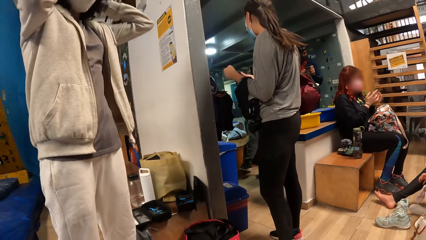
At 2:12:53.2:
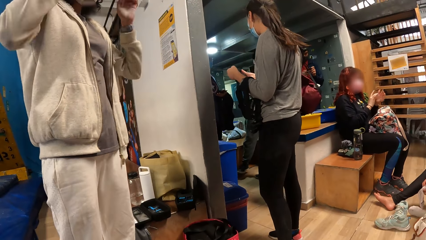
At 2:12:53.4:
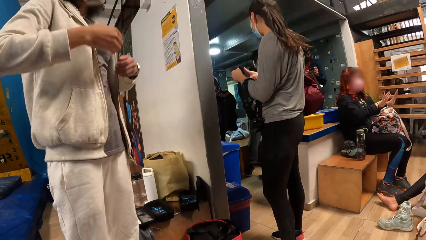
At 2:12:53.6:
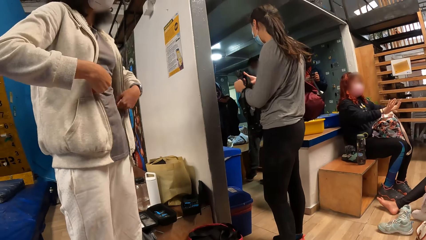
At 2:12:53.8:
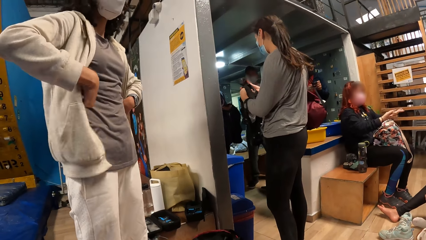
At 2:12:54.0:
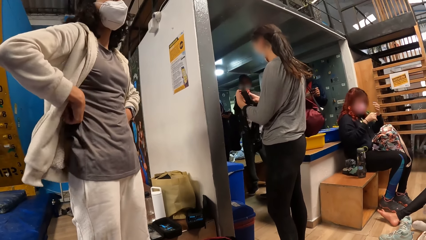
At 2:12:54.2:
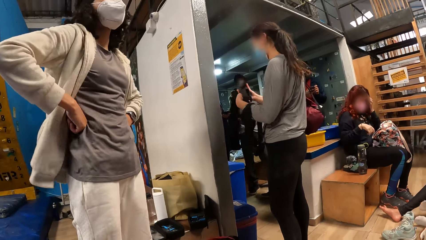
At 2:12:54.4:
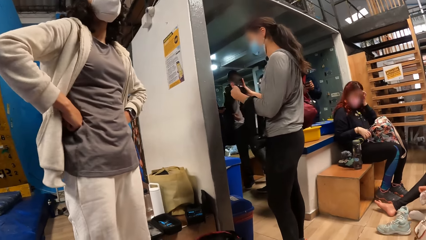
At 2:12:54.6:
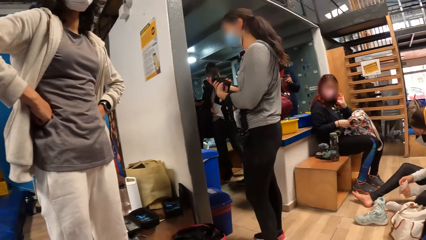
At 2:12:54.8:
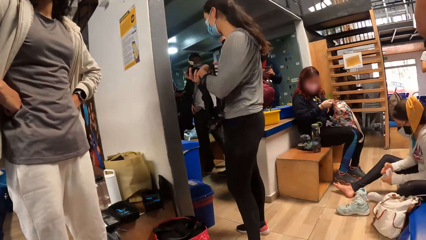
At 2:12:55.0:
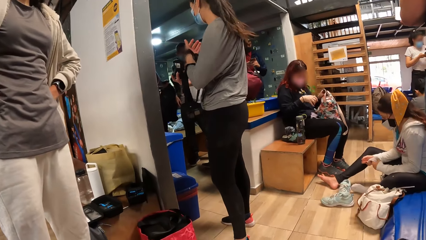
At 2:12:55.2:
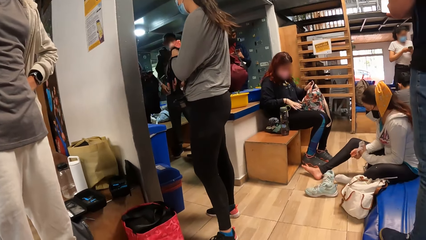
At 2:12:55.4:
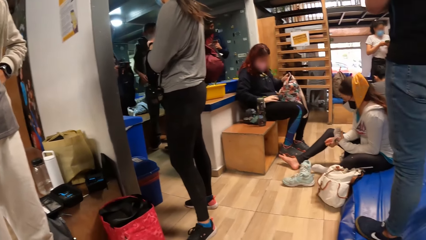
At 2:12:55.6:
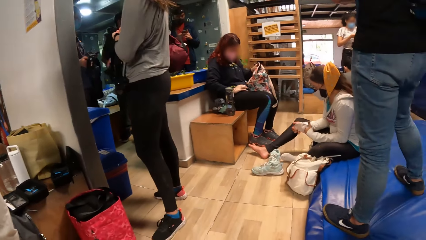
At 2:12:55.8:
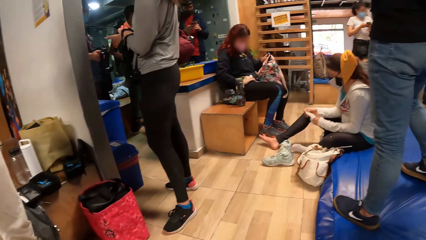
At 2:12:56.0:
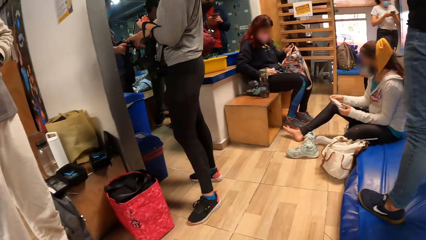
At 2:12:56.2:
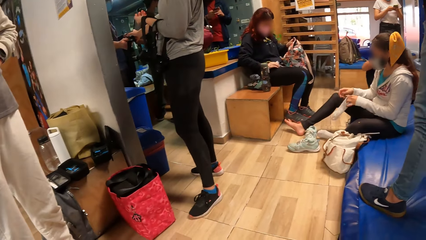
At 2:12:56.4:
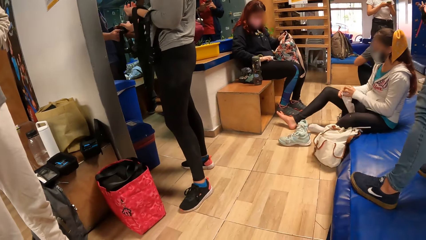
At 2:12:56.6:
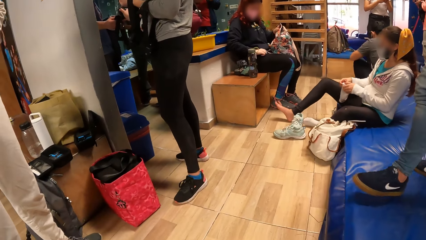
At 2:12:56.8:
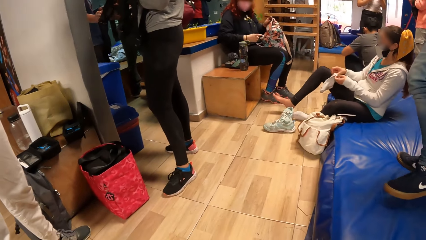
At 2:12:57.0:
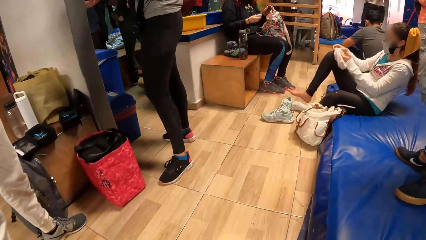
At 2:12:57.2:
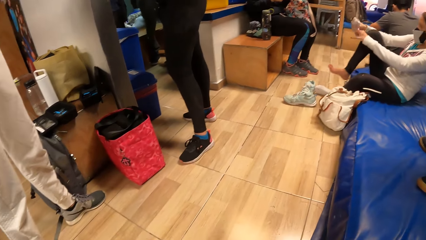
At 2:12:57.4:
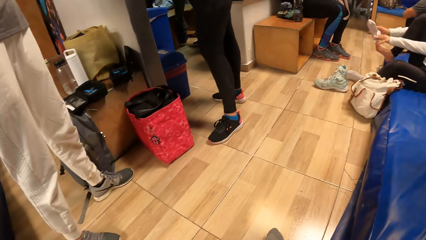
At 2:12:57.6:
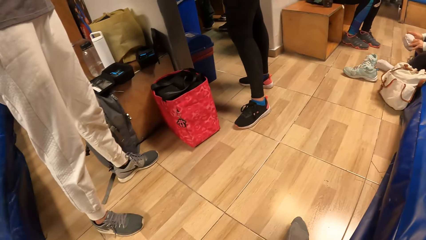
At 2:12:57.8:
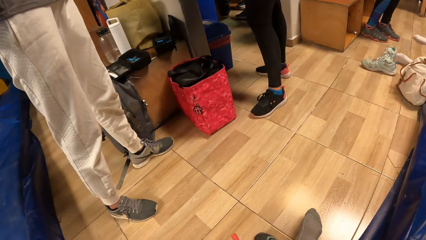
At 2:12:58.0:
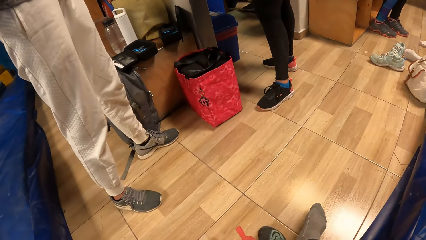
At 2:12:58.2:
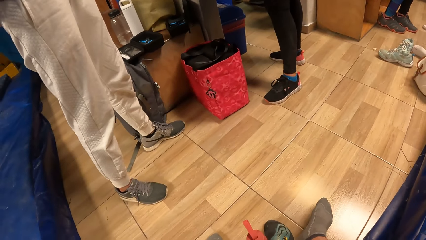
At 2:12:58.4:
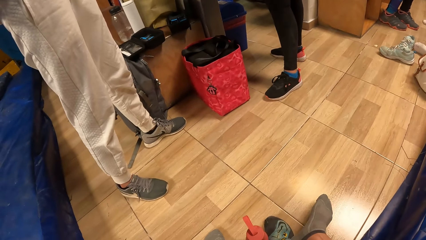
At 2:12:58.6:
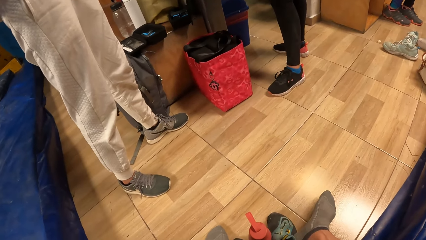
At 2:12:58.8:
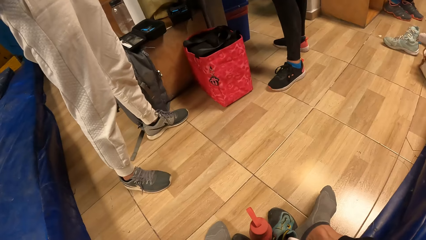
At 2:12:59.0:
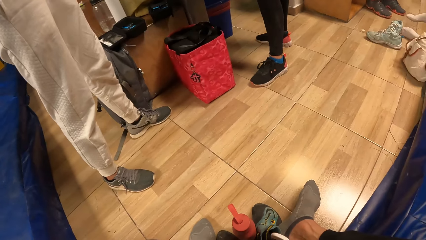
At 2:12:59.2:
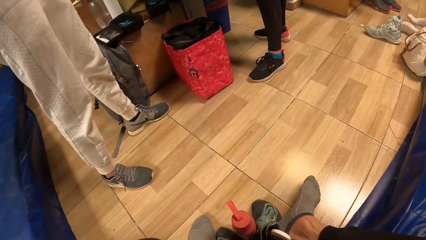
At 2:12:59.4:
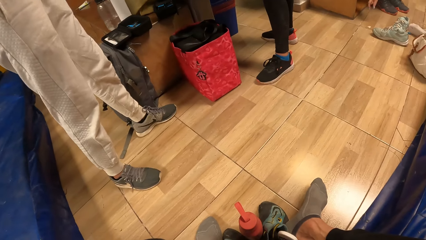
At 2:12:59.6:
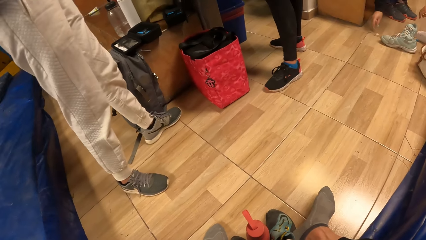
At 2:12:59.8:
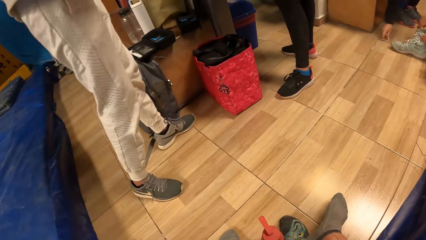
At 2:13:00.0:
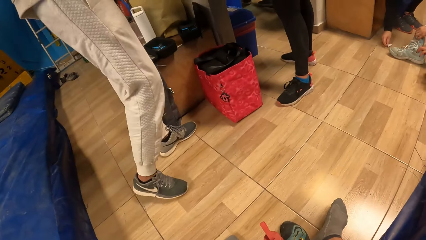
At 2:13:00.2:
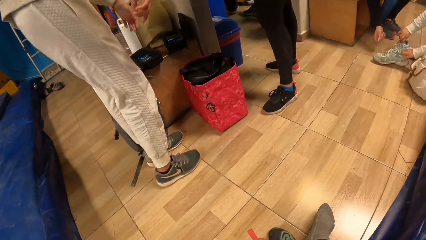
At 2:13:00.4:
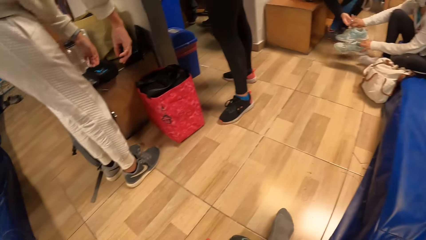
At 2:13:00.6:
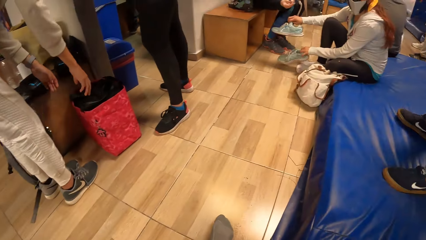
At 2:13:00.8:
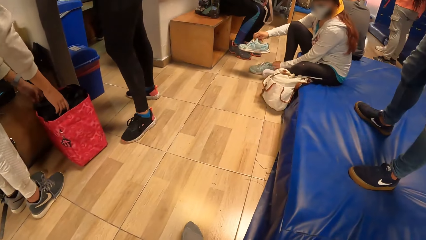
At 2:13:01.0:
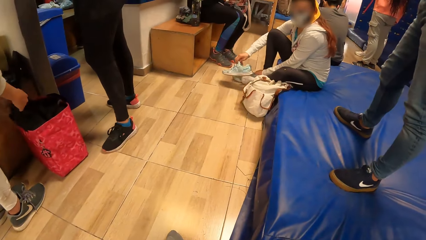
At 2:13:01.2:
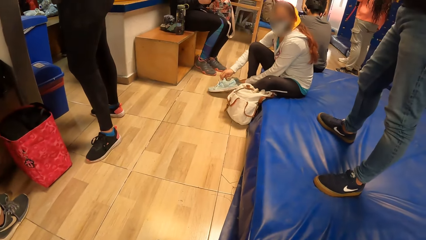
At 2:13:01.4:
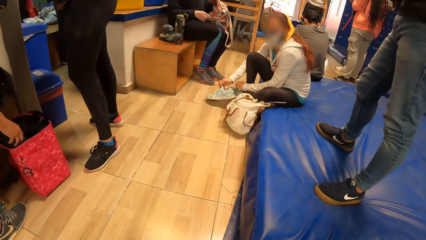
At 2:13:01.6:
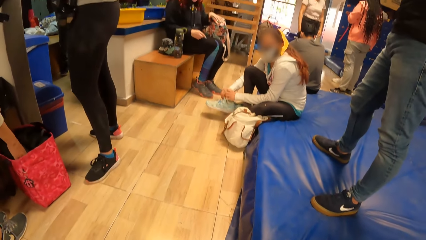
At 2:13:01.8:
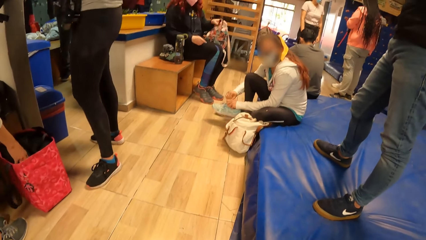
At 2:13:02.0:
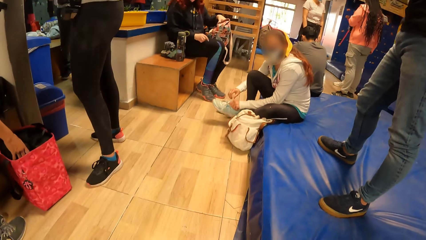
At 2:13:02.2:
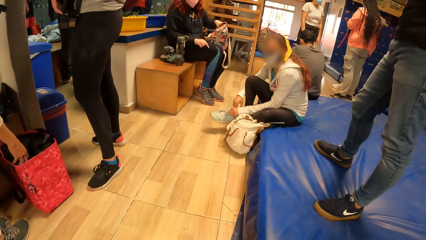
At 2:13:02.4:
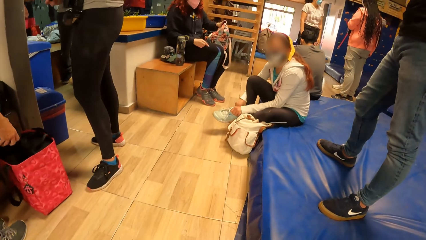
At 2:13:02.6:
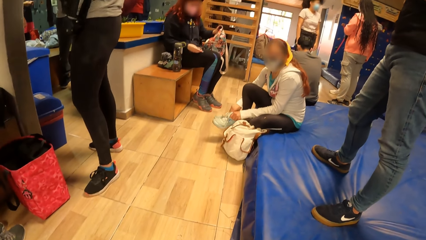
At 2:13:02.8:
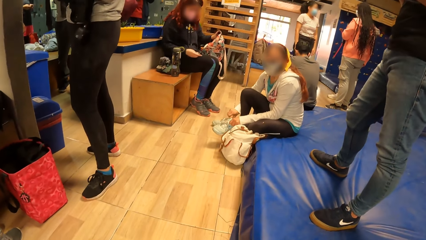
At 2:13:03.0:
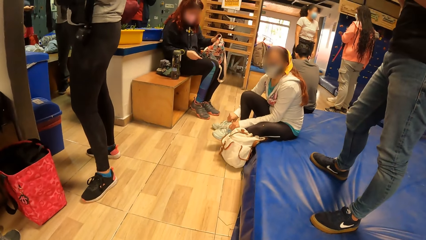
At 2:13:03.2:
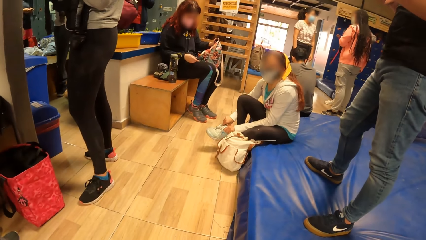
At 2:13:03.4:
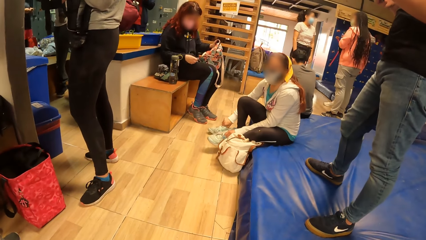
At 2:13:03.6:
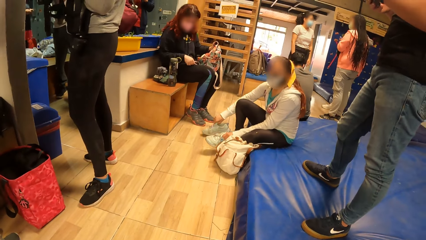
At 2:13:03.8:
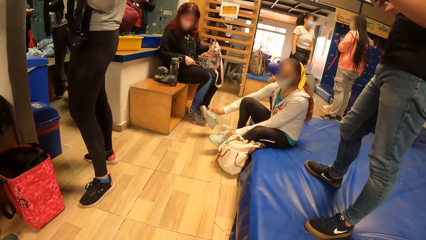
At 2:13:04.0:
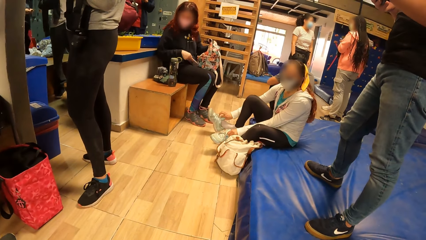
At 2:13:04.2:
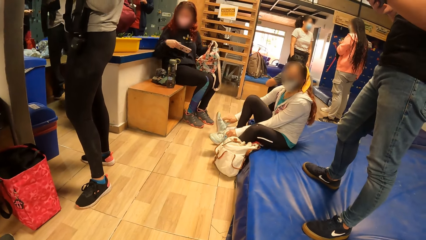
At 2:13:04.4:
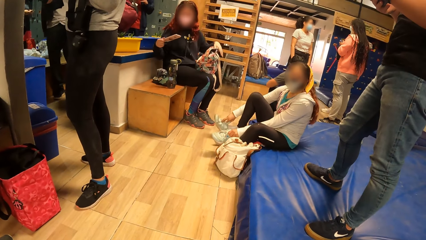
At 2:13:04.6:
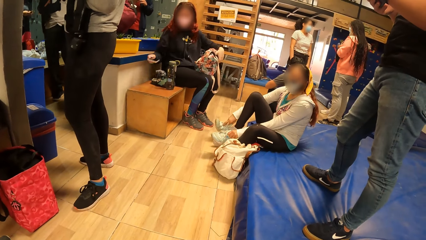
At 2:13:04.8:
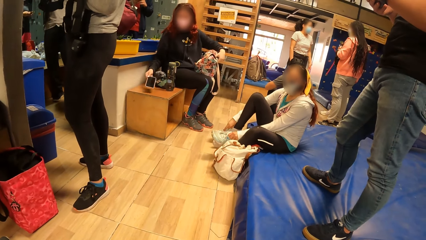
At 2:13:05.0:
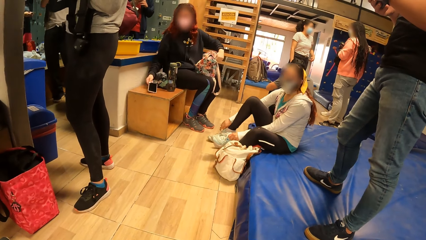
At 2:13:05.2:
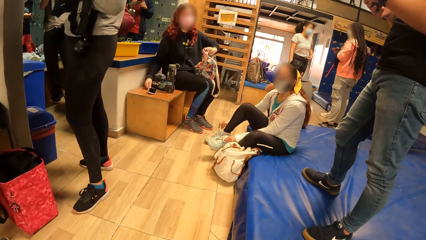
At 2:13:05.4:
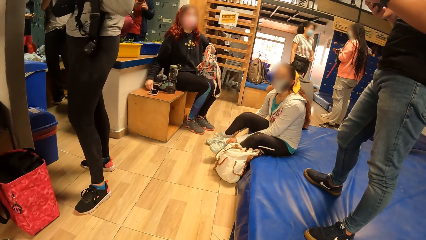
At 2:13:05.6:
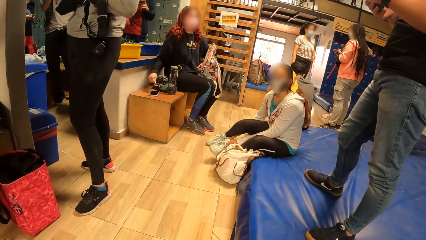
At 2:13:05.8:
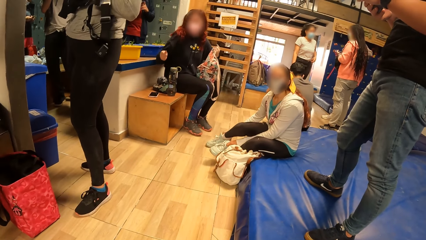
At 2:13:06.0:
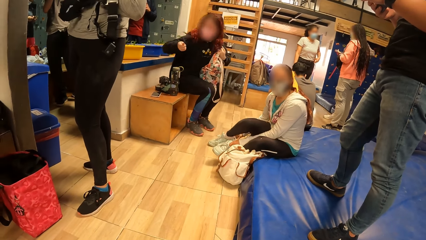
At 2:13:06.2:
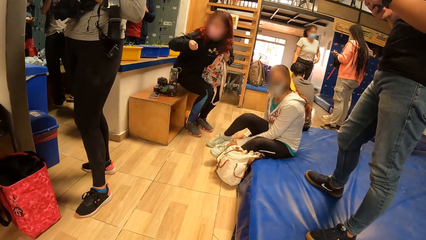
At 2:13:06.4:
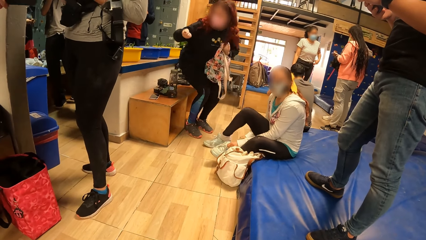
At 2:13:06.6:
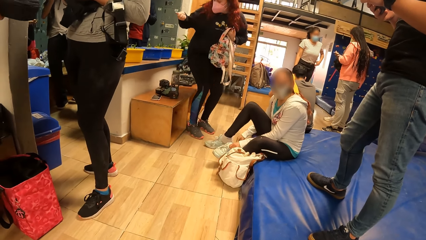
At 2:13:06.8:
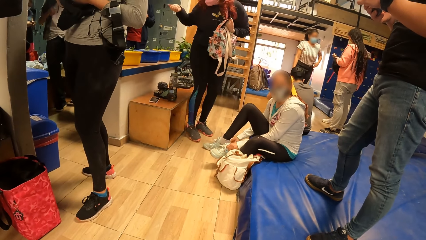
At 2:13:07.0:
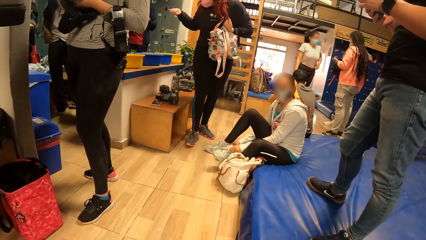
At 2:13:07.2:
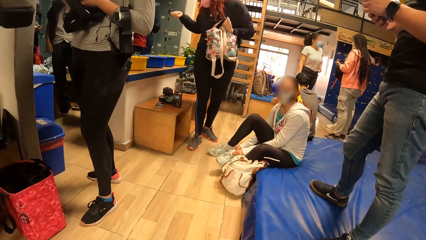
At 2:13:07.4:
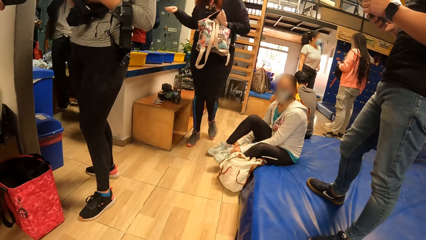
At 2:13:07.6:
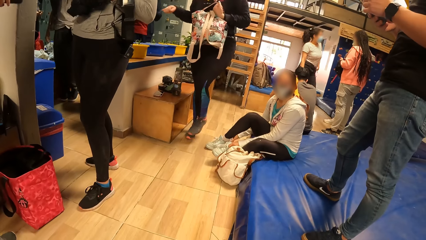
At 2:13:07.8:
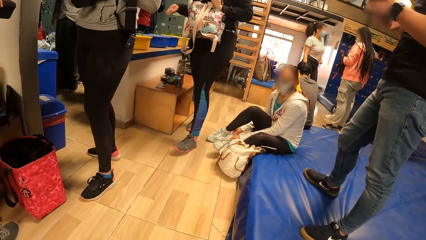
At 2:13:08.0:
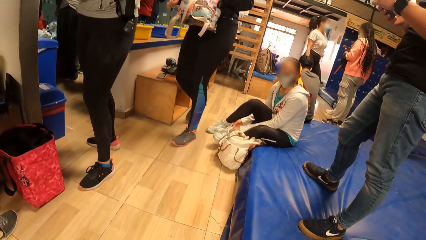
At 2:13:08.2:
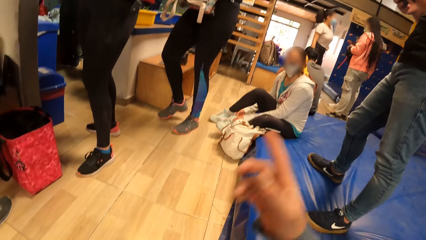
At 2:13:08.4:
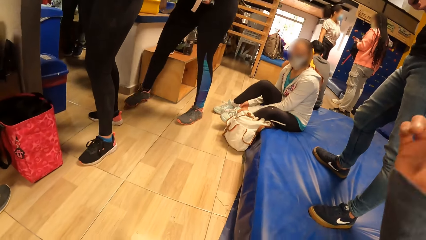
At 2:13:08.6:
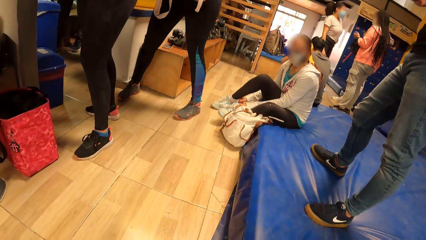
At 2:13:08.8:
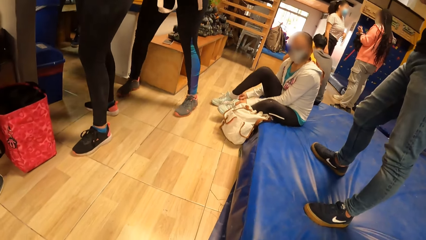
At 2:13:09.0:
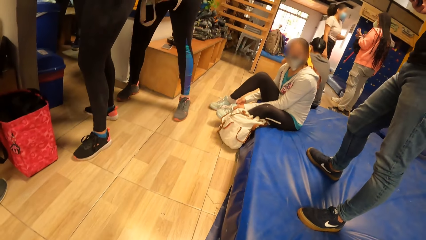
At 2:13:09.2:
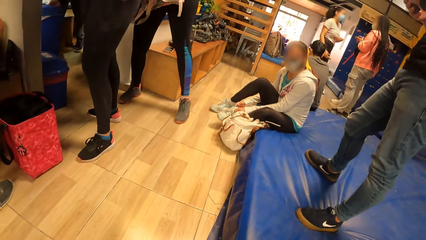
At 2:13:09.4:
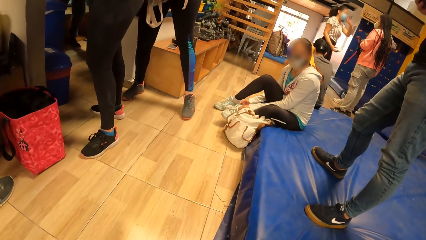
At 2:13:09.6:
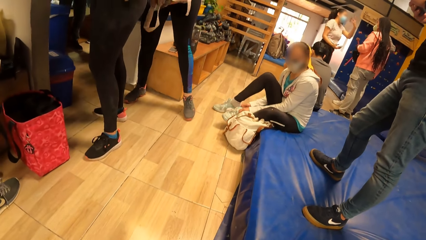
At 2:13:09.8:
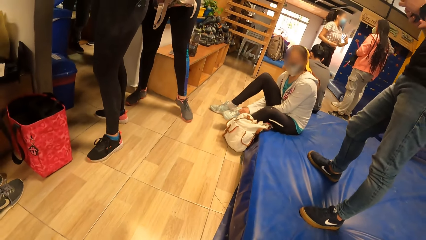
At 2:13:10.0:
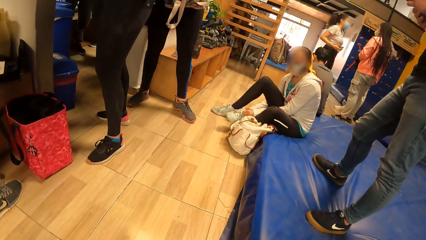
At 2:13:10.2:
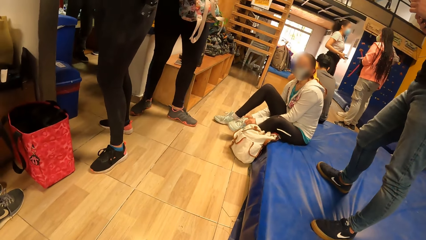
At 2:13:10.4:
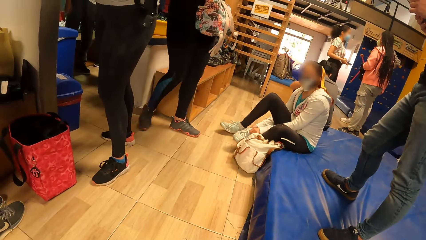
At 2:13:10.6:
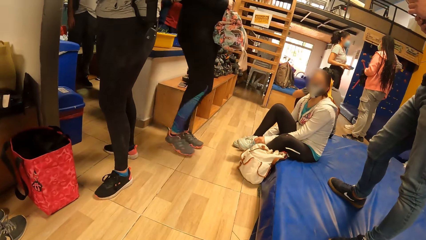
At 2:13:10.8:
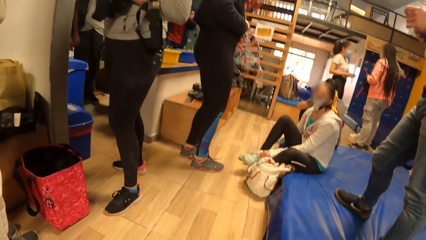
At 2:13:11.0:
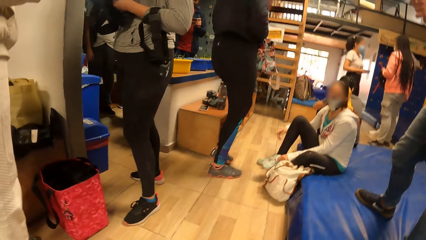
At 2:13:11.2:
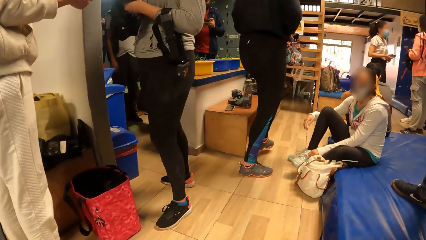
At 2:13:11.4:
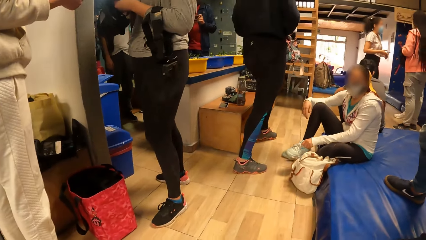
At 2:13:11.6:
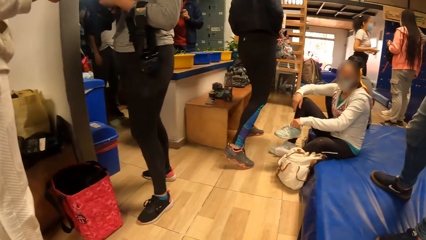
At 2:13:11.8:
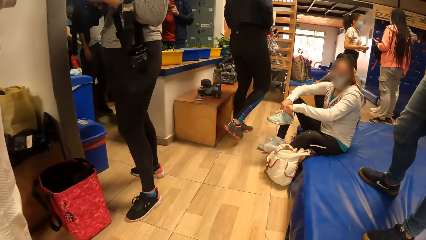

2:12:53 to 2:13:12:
A person adjusts the camera. A woman adjusts a sock with both hands. Another woman places the head gear on her arm with her right hand. The person holds the waist. Another person rolls the camera straps on the hands. The first woman picks up another sock and wears the sock on her right leg with both hands. The camera wearer looks at the bag. The first woman switches the shoes on the floor with both hands, places the shoe on the floor with her left hand, and places the shoe on the floor with her right hand. The first woman picks up the shoe with both hands, picks up the shoe on the floor with her right hand, and wears the shoe on her right leg with her right hand. A third person puts a phone on the bench. The first woman adjusts the shoe on her right hand. The third person walks in the room. The camera wearer points at the first woman. They interact with the first woman. They move a hand. The first woman picks up the shoe on the floor with her left hand.
